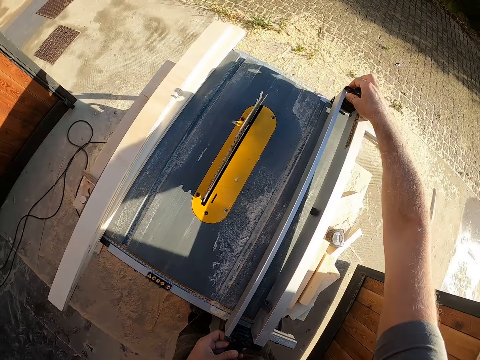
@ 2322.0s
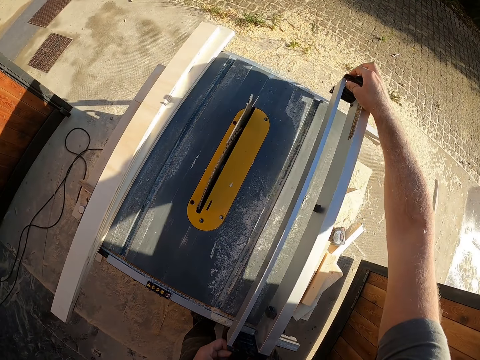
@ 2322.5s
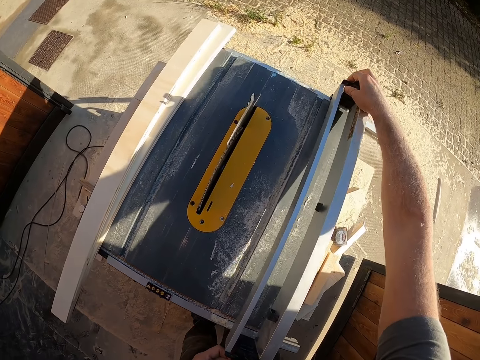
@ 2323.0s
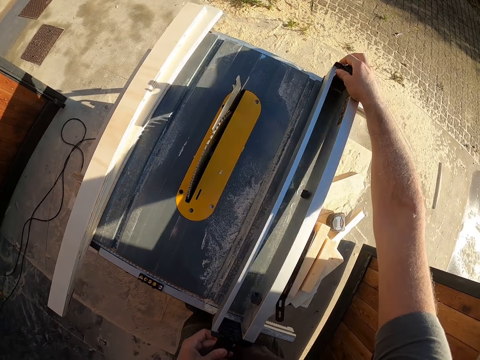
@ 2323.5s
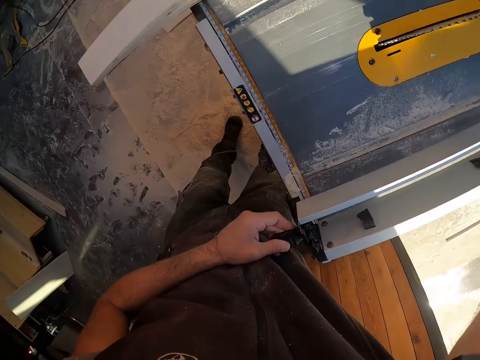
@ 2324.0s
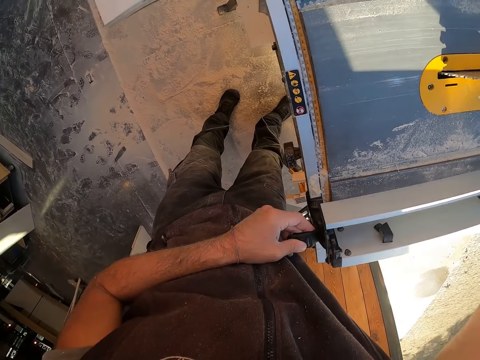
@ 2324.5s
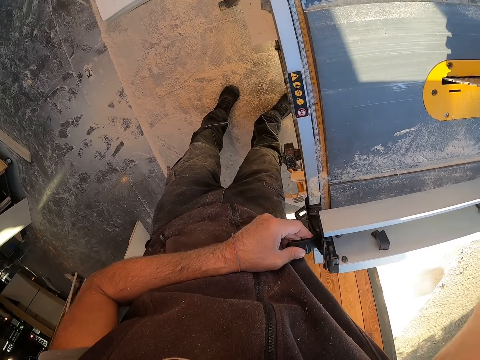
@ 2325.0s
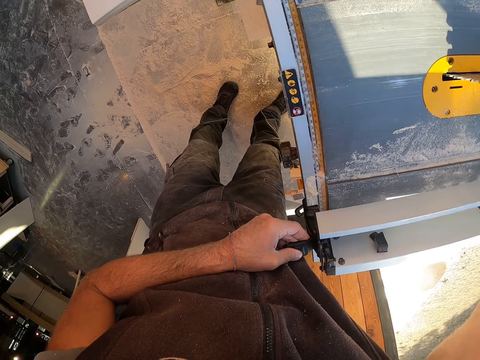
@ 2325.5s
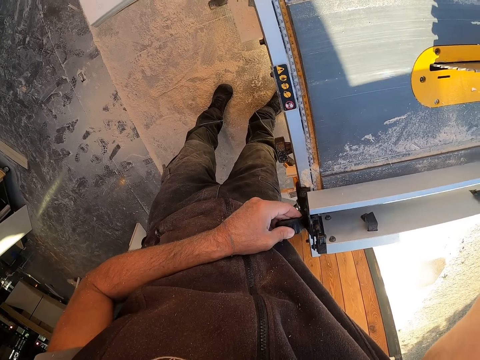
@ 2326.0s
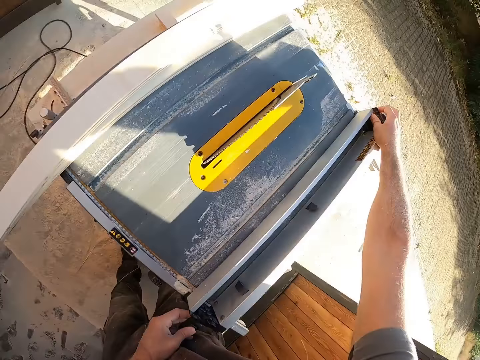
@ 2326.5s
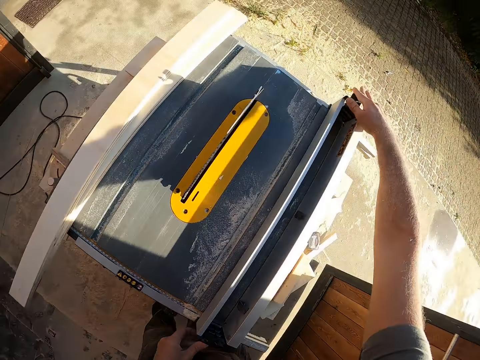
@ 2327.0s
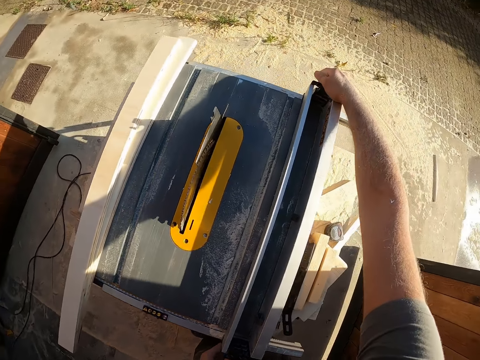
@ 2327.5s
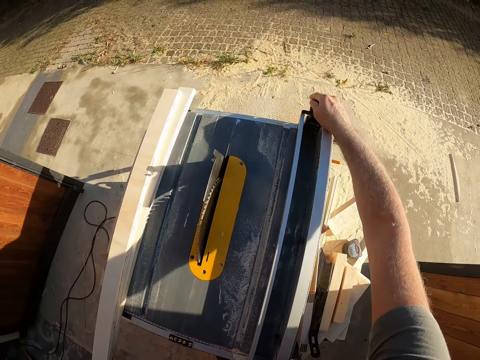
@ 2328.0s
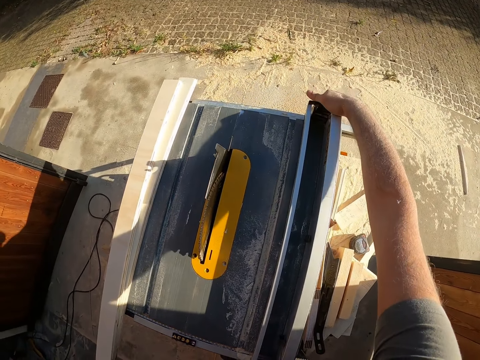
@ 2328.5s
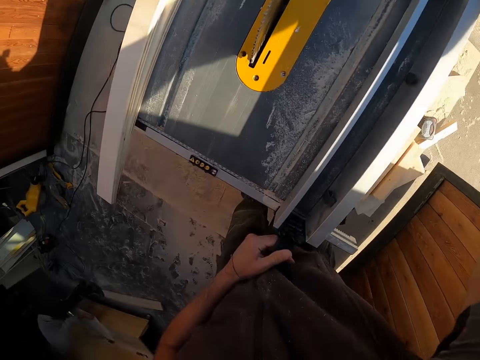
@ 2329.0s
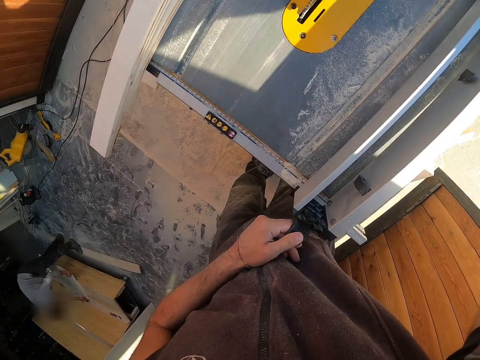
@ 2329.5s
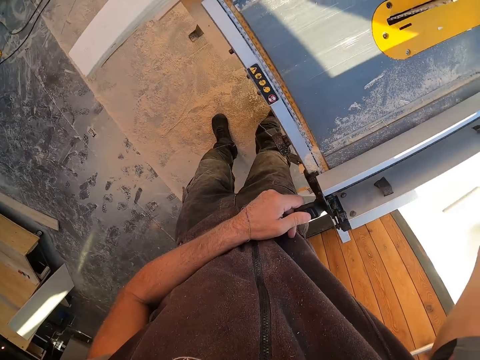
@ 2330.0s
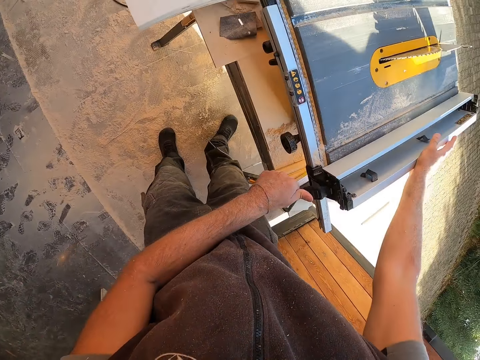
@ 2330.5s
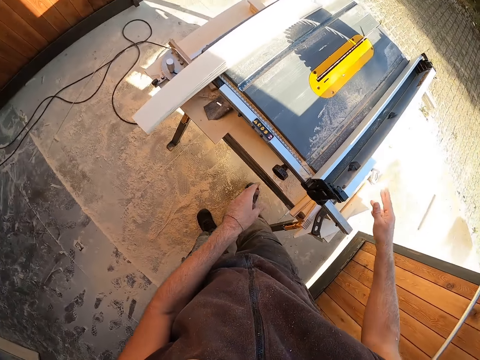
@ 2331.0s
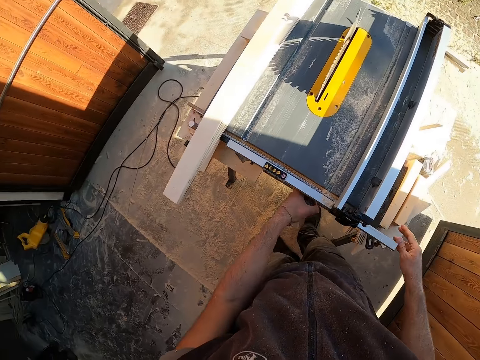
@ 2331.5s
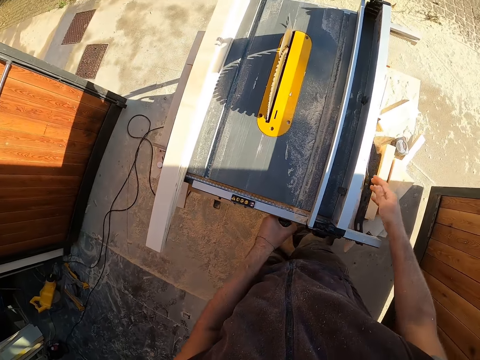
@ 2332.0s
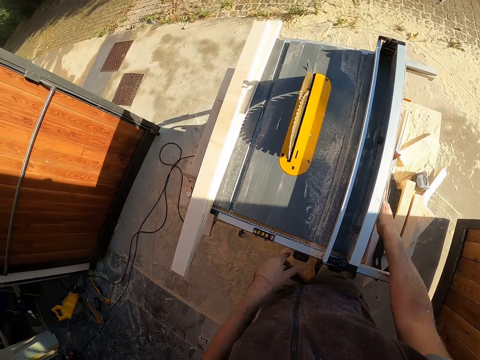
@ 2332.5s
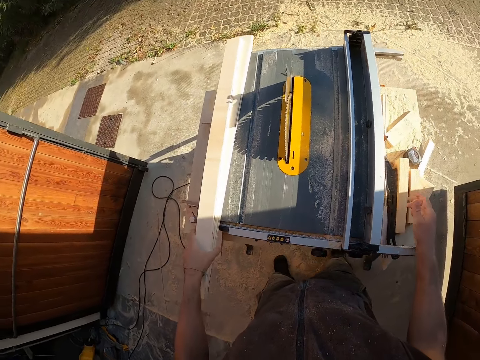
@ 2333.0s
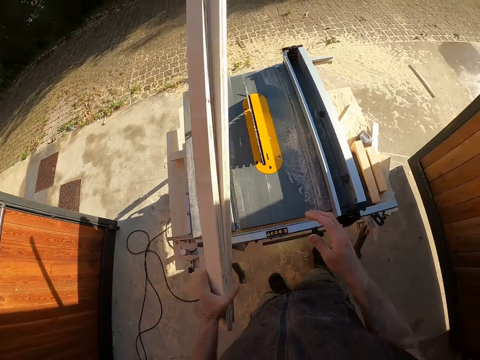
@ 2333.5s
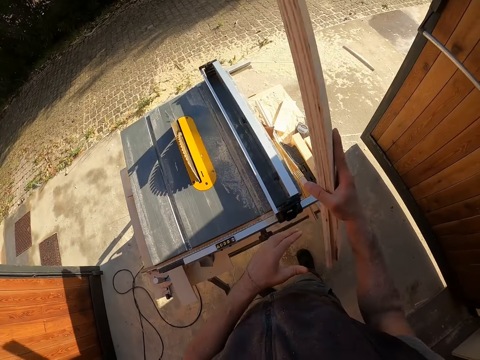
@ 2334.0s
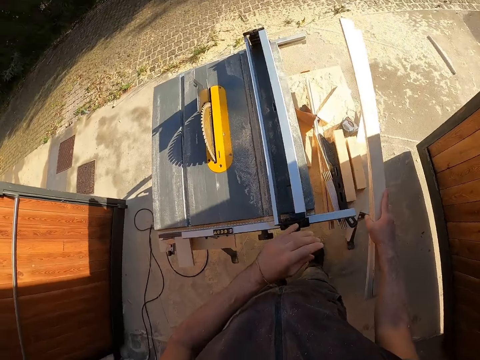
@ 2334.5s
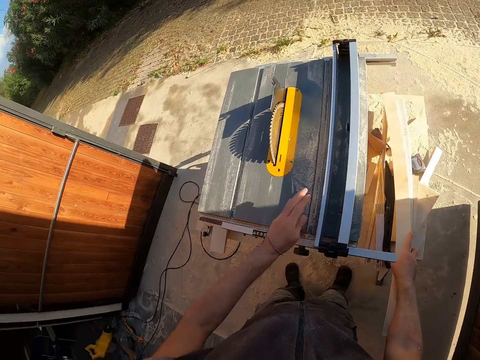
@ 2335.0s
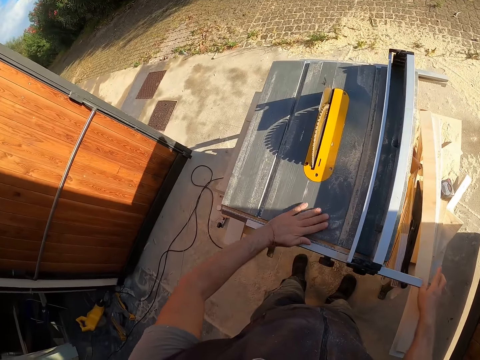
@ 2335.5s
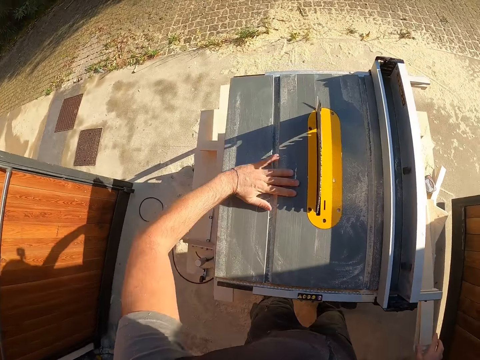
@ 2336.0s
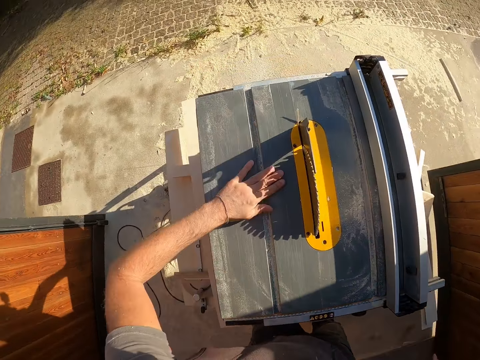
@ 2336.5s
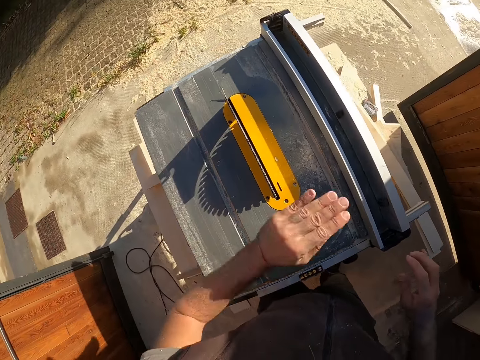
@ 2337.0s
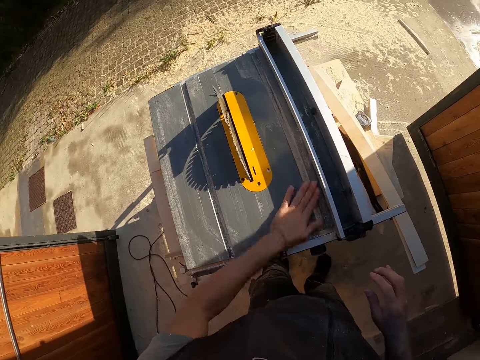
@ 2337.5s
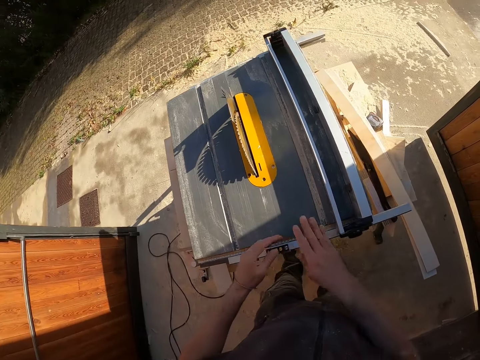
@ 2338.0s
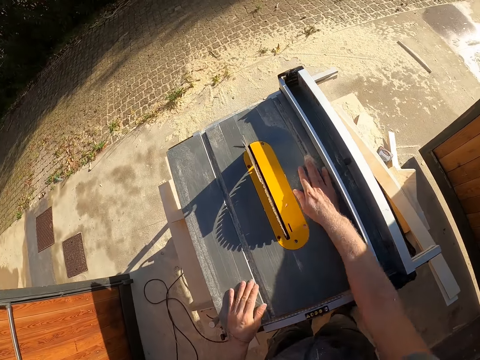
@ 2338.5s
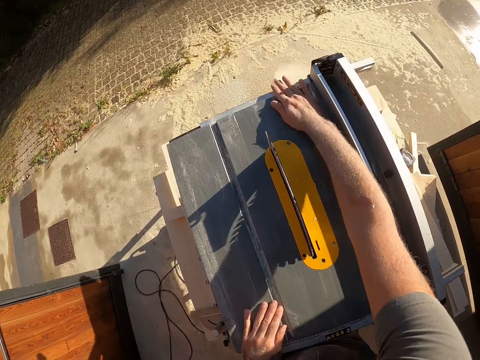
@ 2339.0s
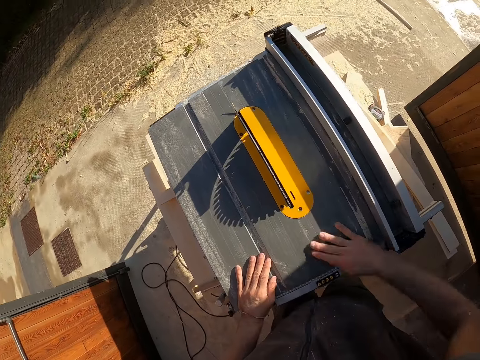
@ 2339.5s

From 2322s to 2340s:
The camera wearer fixes the fence on the table saw with both hands. He moves both hands. He adjusts the blade height with his left hand. He touches the height of the table saw. He moves both hands. He picks up the wood on the table saw with his left hand. He holds the woods with his right hand. He transfers the wood to the right hand. He drops the woods on the table saw with his right hand. He dusts the table saw with his left hand. He holds the fence of the table saw. He wipes the table saw with the left hand. He dusts the table saw with his right hand.

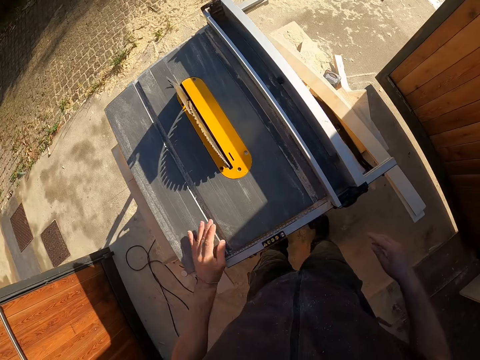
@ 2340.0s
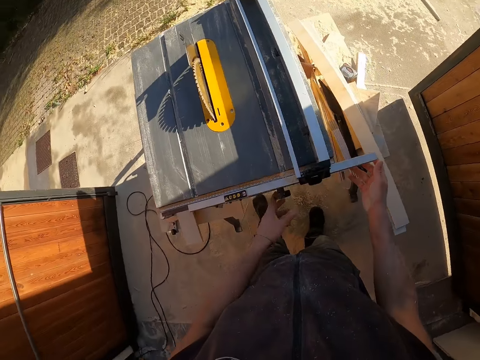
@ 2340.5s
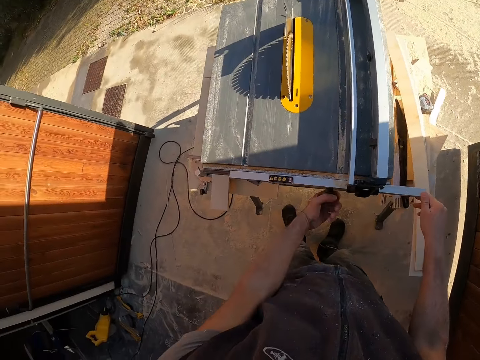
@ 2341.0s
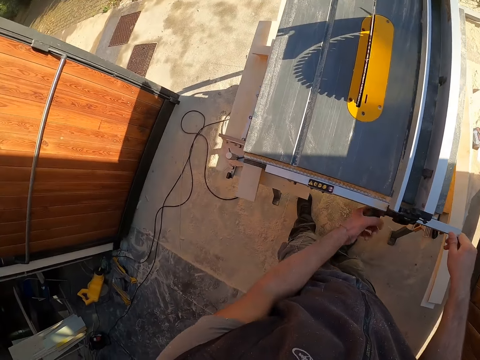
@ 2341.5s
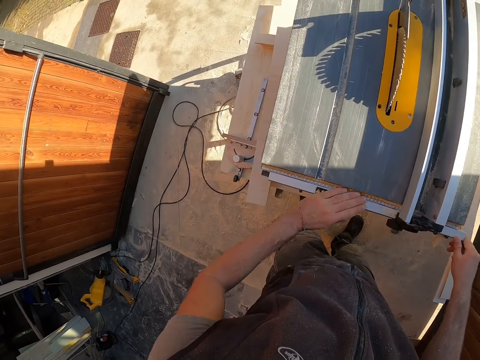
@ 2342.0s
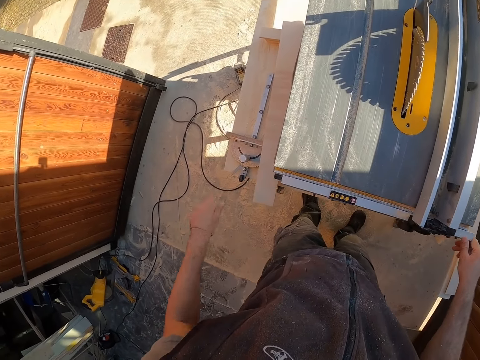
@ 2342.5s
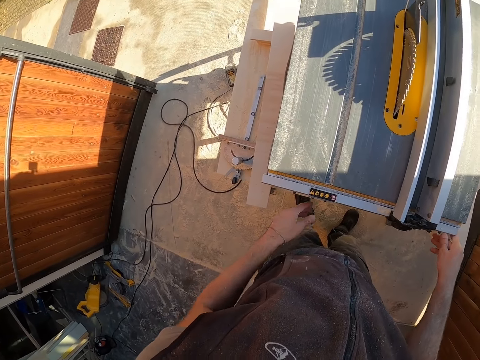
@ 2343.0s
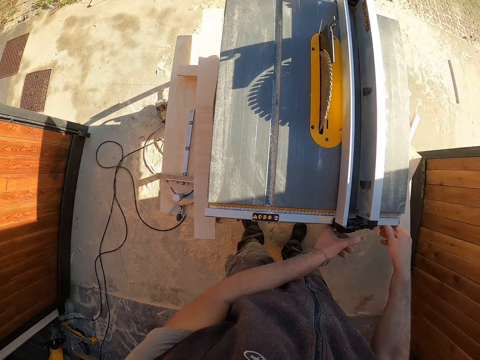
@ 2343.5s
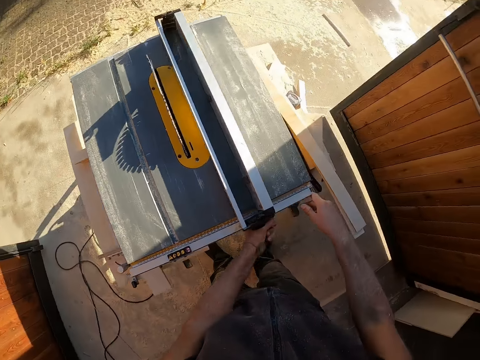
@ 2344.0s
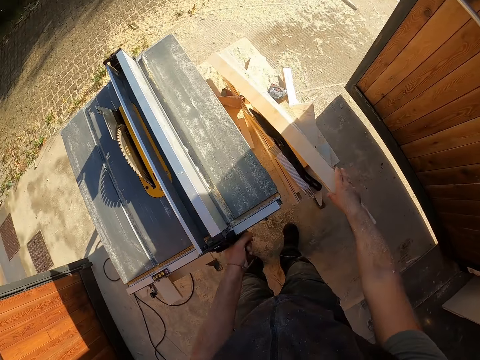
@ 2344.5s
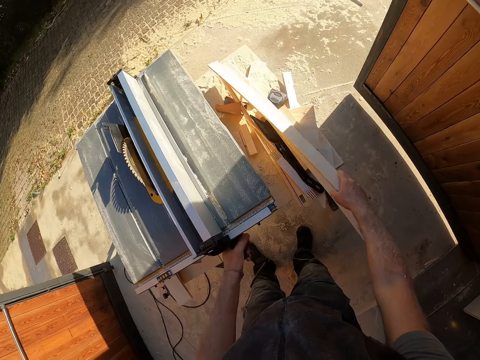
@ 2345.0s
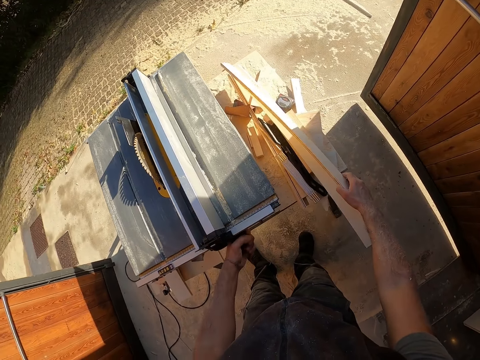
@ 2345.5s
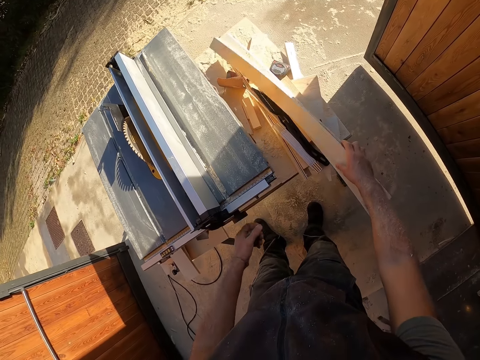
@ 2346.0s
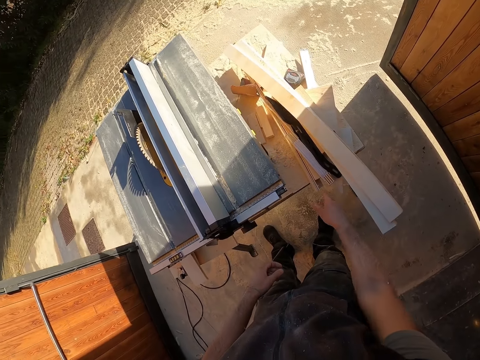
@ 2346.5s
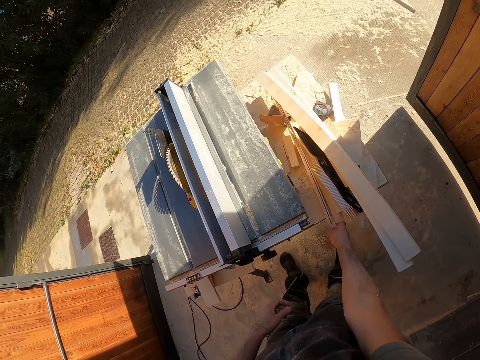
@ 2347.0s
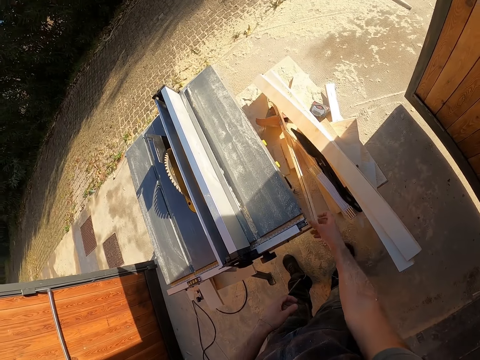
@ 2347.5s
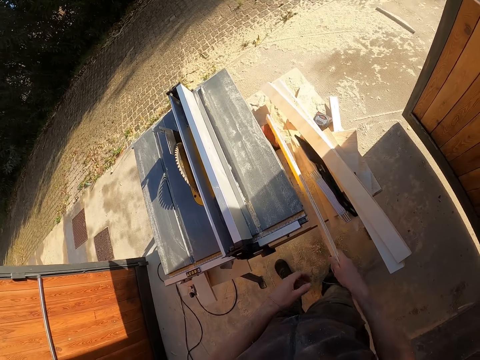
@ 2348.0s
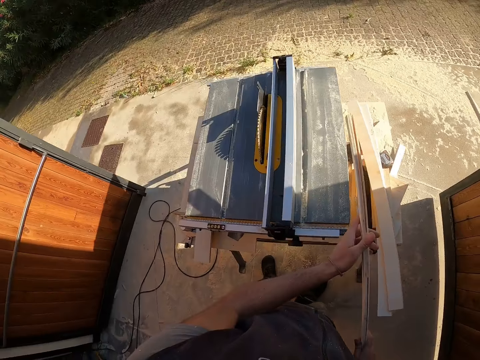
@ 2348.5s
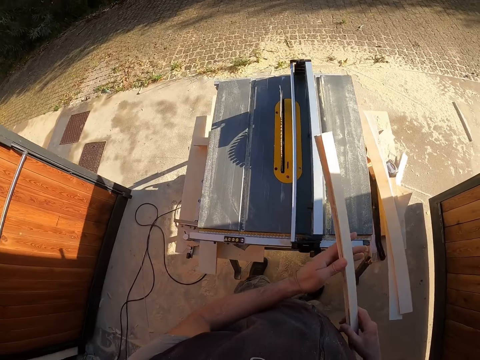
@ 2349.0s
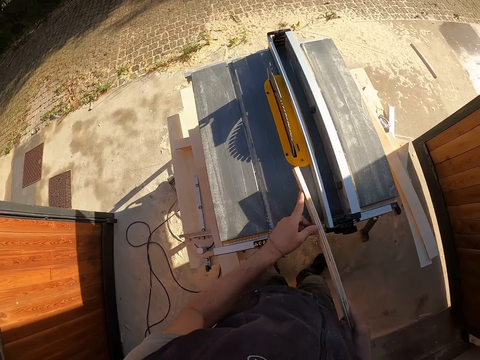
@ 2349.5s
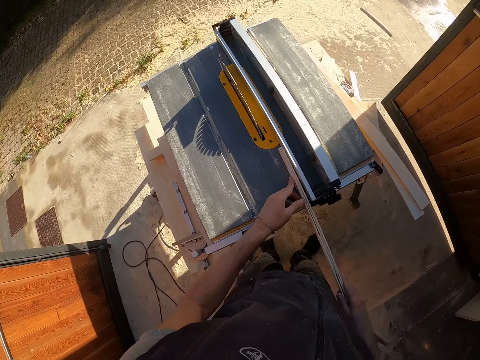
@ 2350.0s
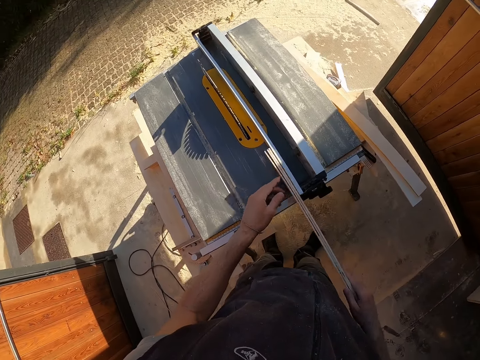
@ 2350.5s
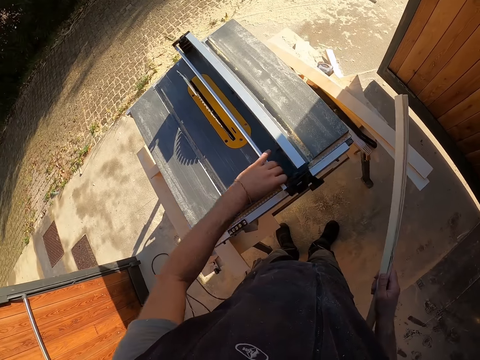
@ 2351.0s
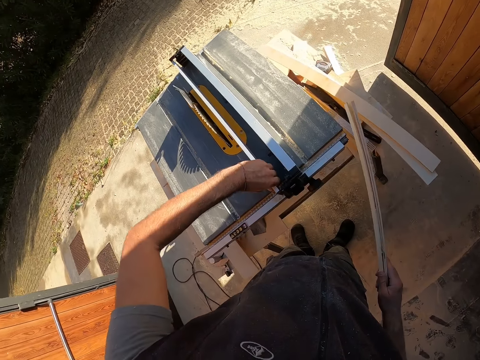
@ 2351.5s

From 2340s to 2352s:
The camera wearer moves both hands. He adjusts the blade height with his left hand. He adjusts the front rail with his right hand. He pushes the fence of the table saw. He dusts the front rail with his left hand. He touches the height of the table saw. He adjusts the blade height with his left hand. He picks up the wood on the table saw with his right hand. He holds the wood. He drops the wood on the table saw with his right hand. He lifts the wood. He moves the right hand. He picks up a wood on the table saw with his right hand. He pulls the wood. He holds the wood with both hands. He makes a step. He places the wood on the table saw with both hands. He holds the wood in his right hand. He lifts the wood. He touches the fence with his left hand. He pulls the fence of the table saw.
